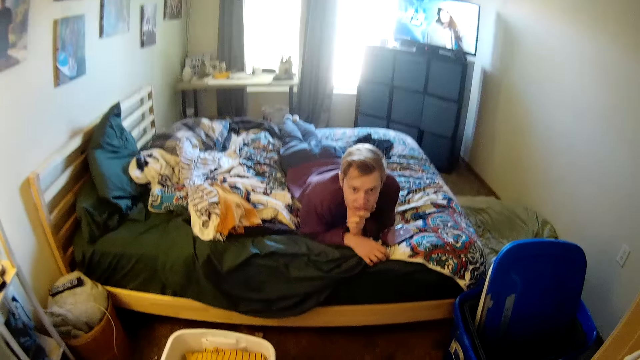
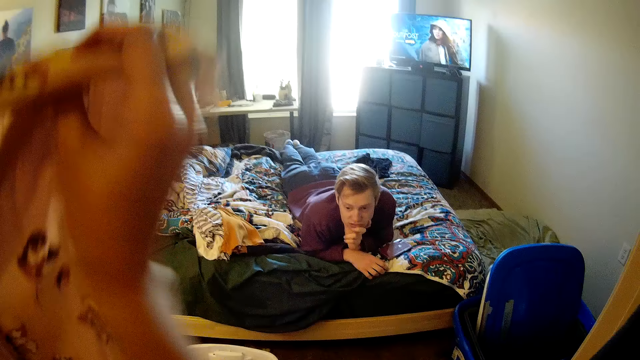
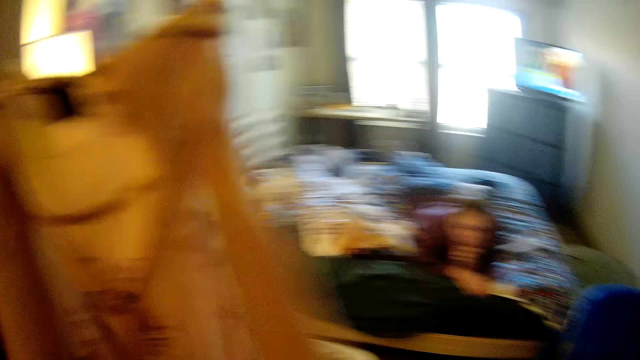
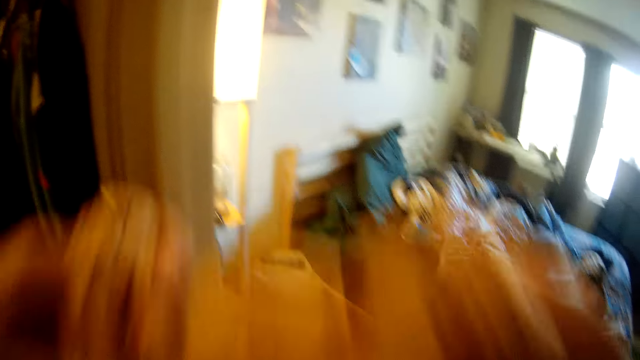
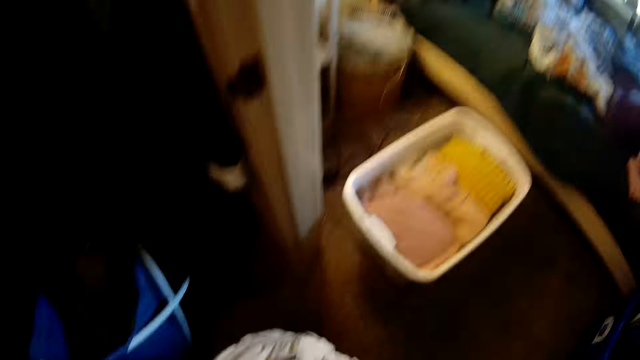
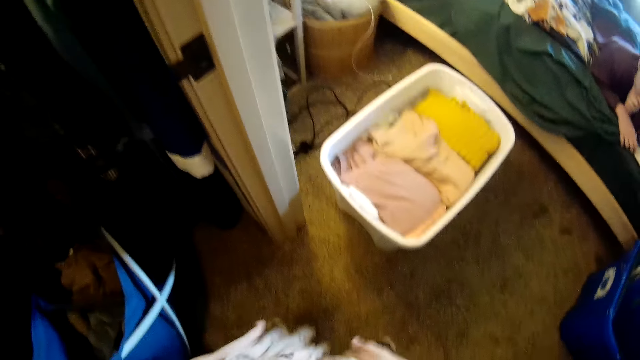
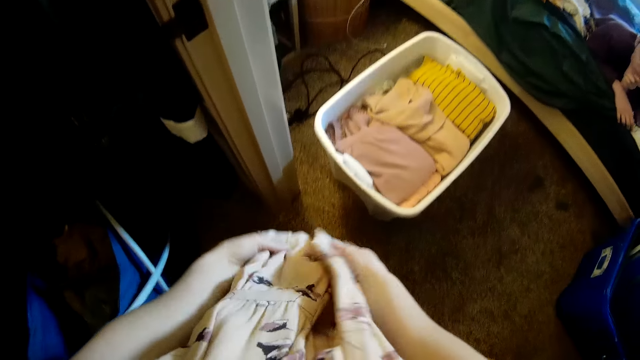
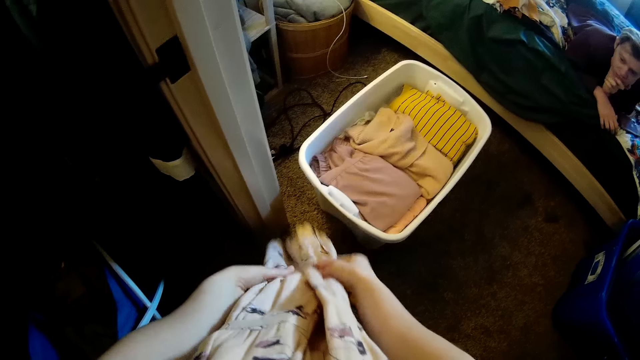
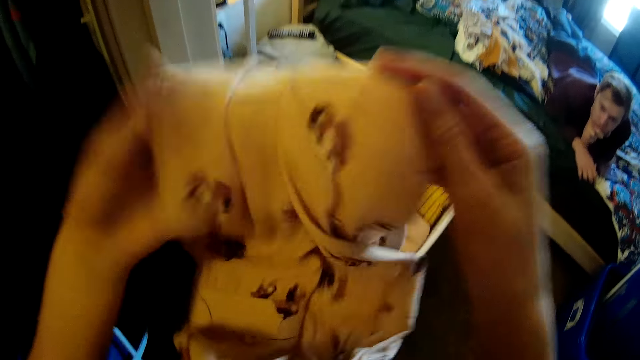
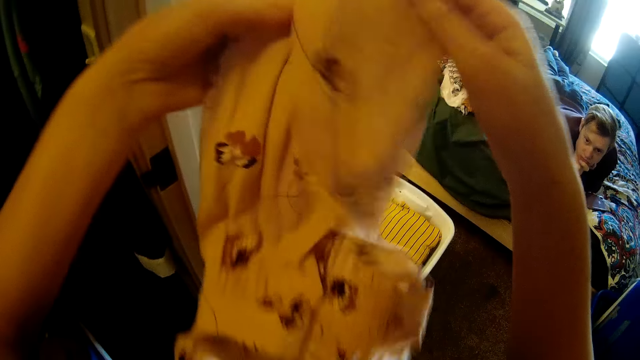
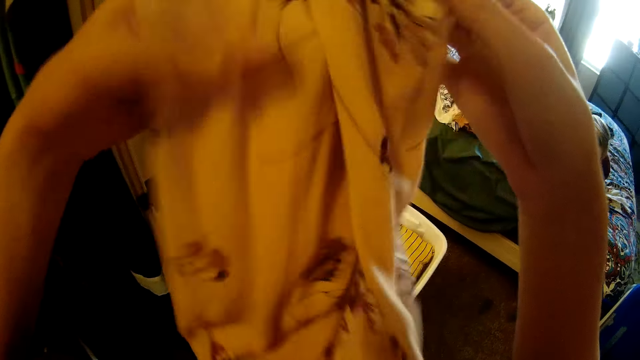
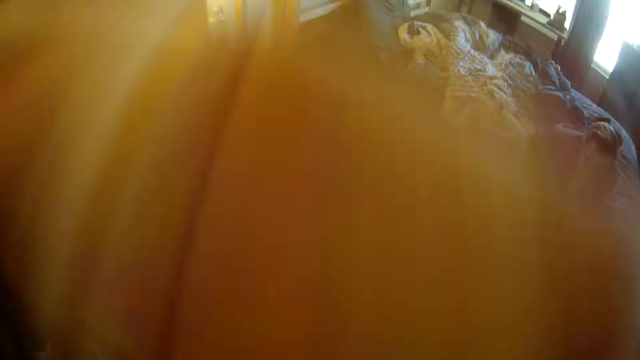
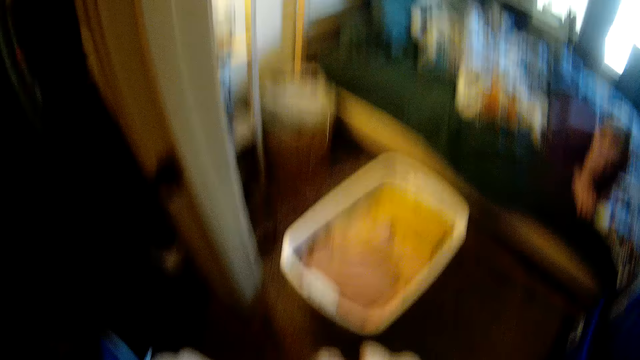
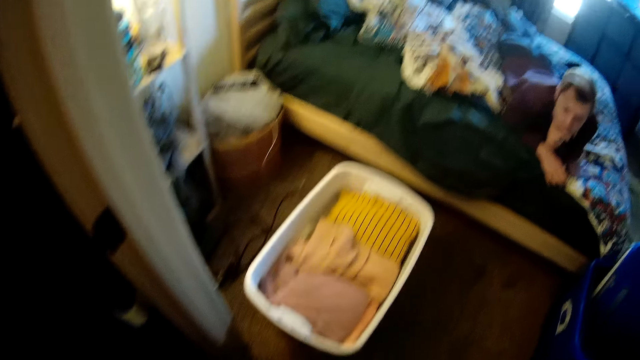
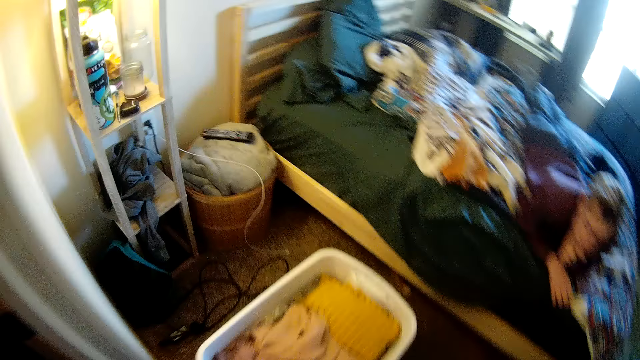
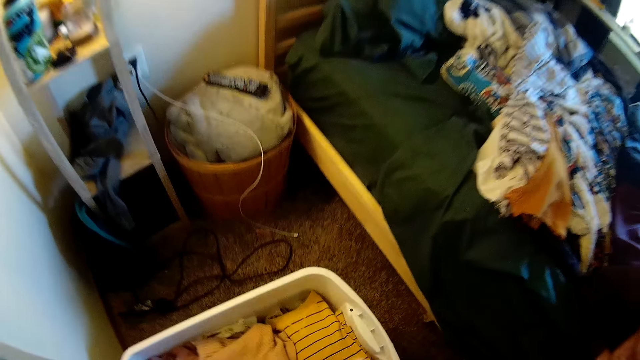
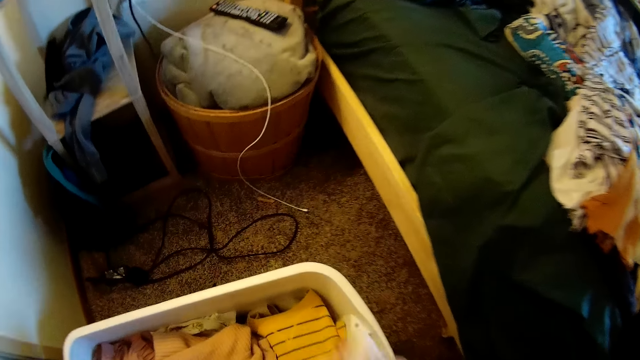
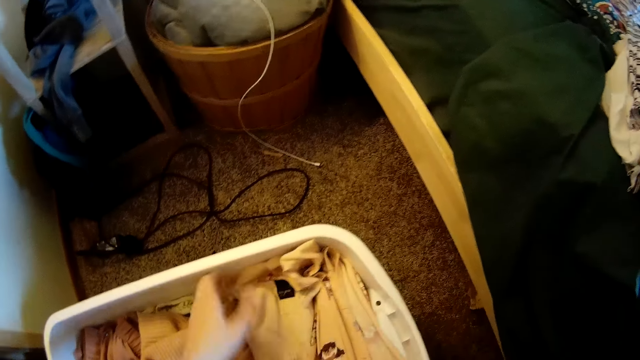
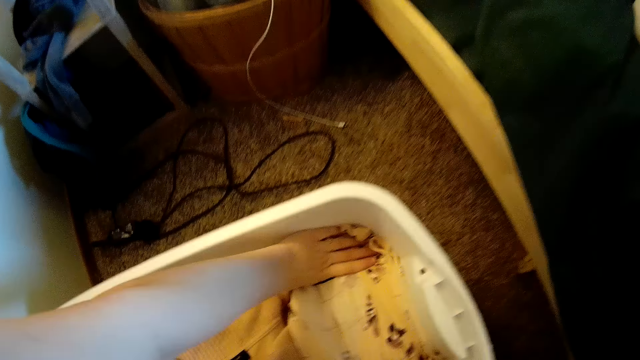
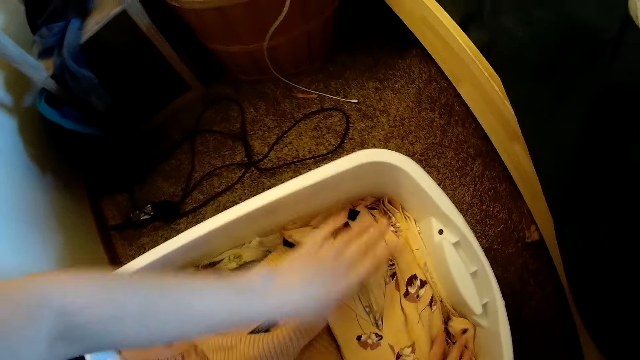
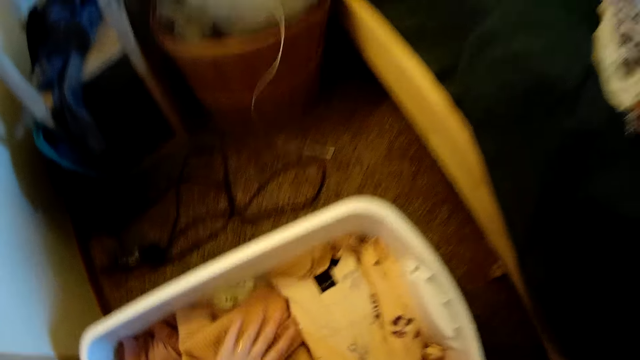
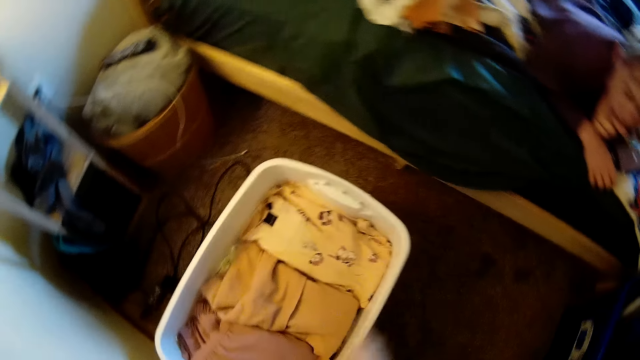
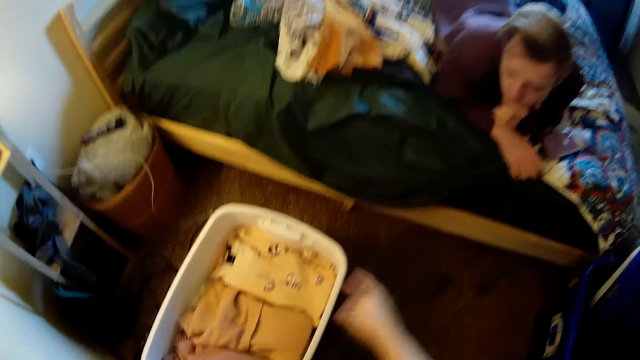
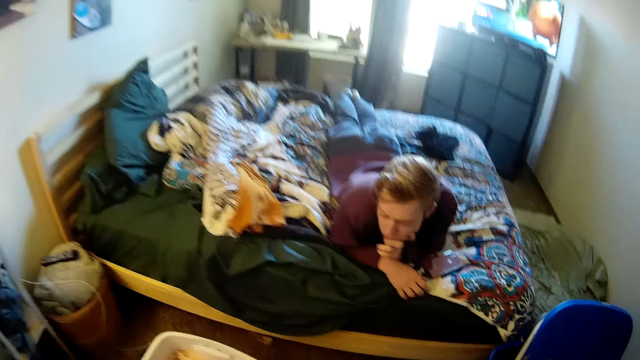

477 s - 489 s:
The camera wearer folds a cloth. They put the cloth in a bucket. They press clothes in the bucket. They converse with a man.

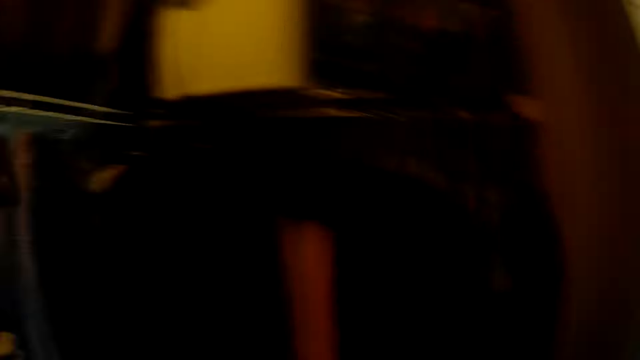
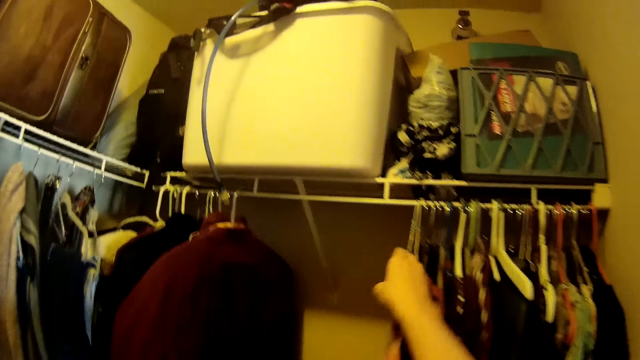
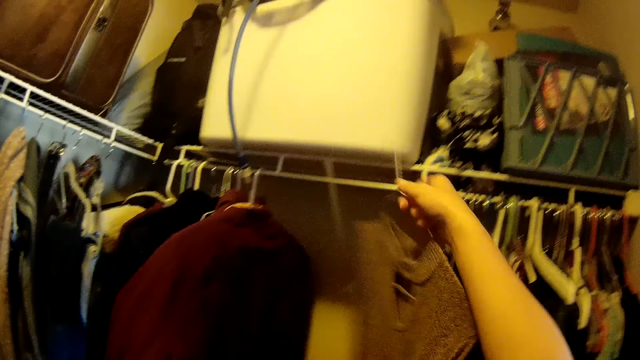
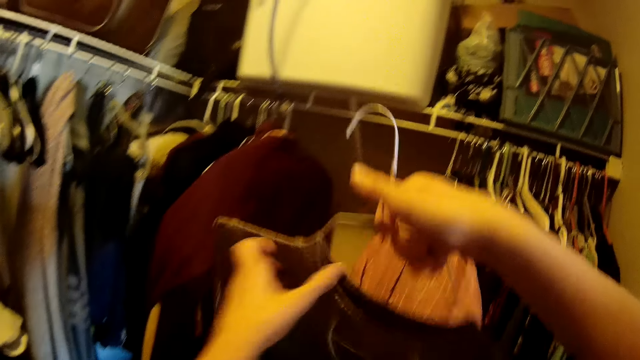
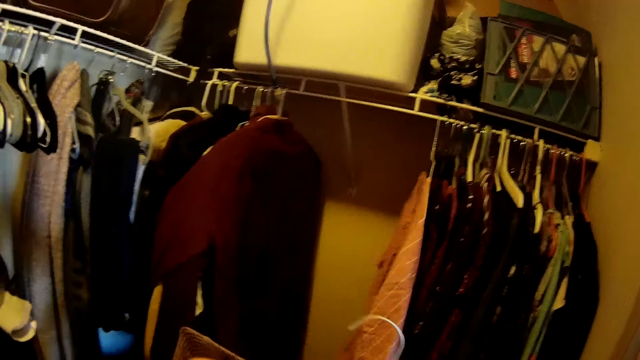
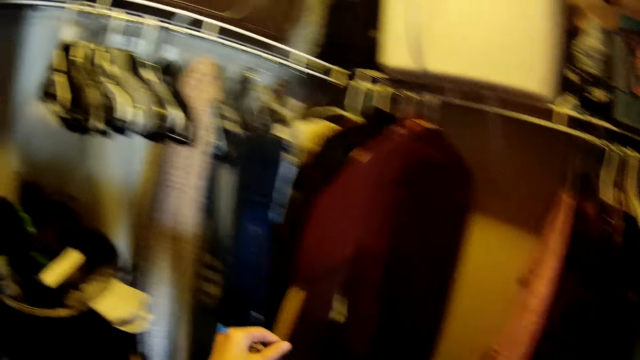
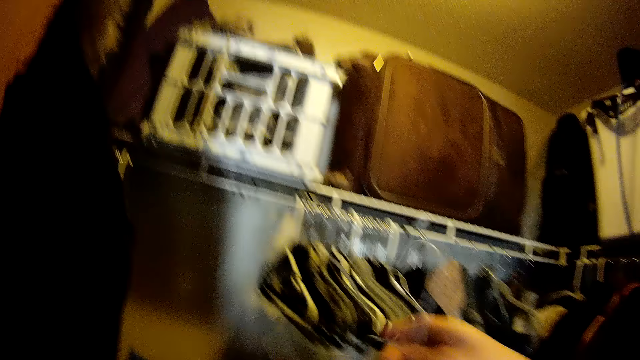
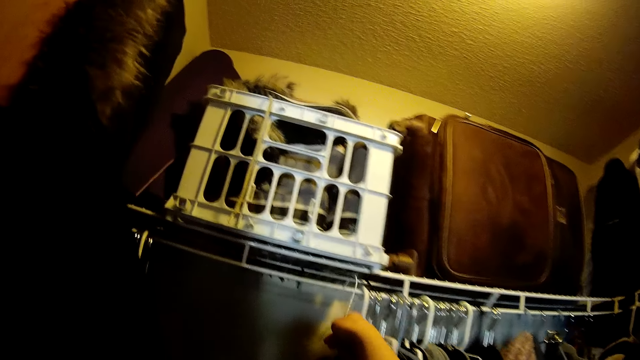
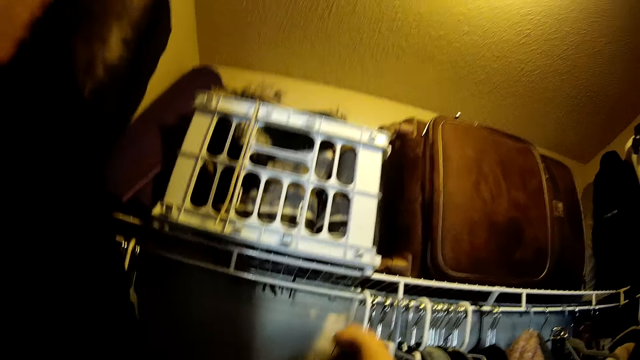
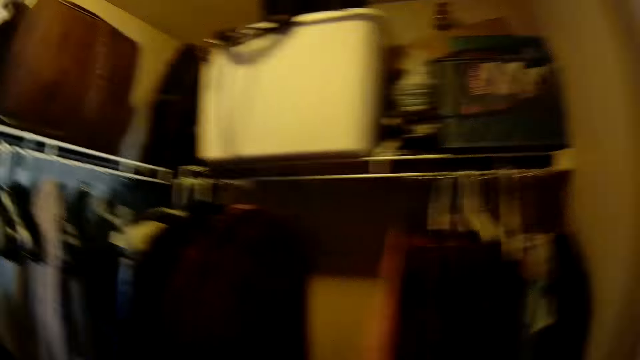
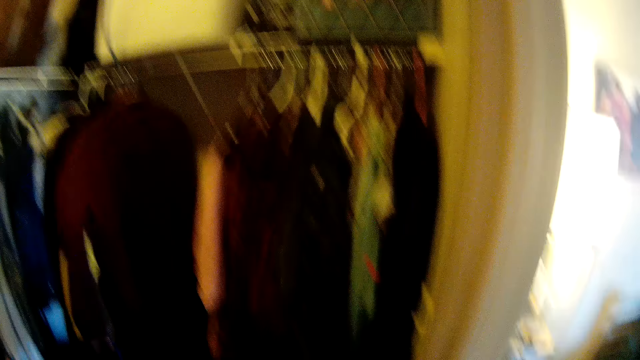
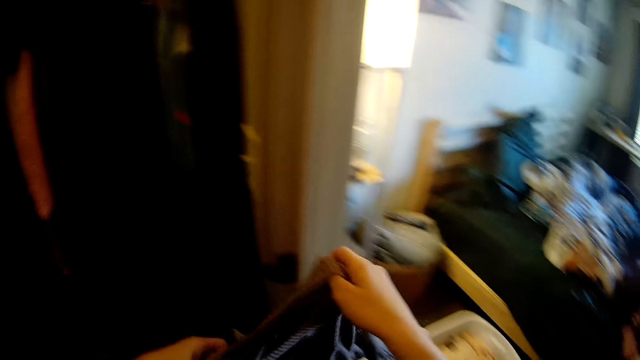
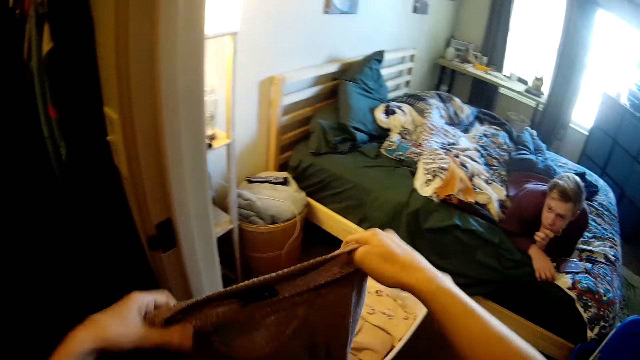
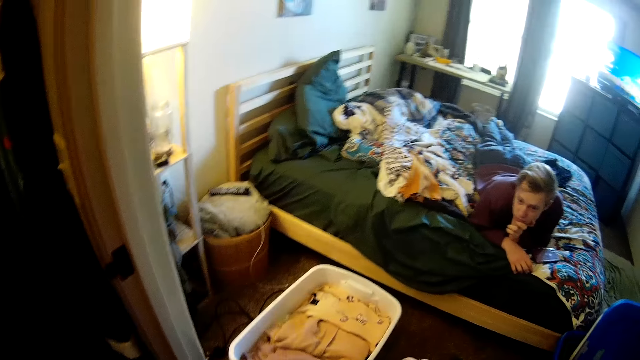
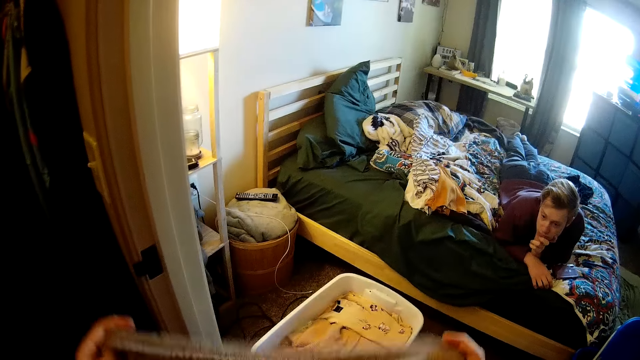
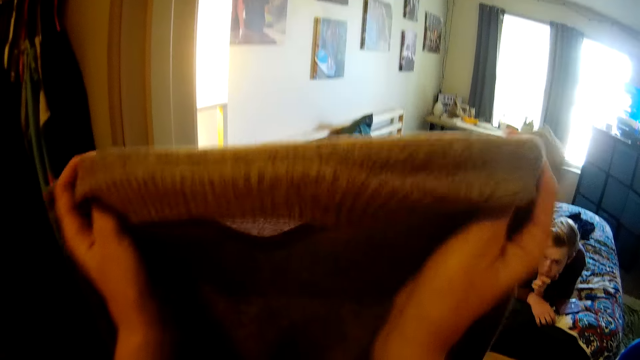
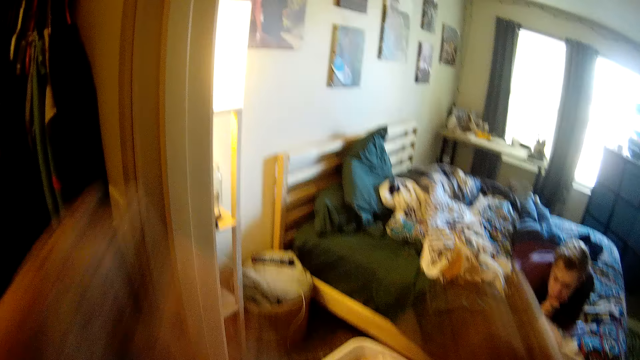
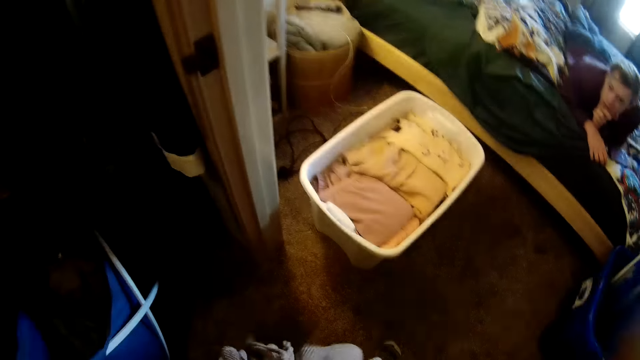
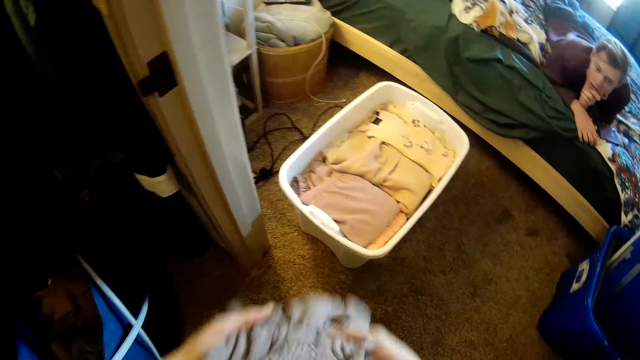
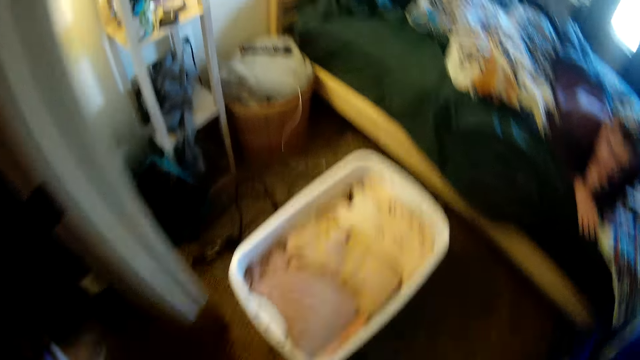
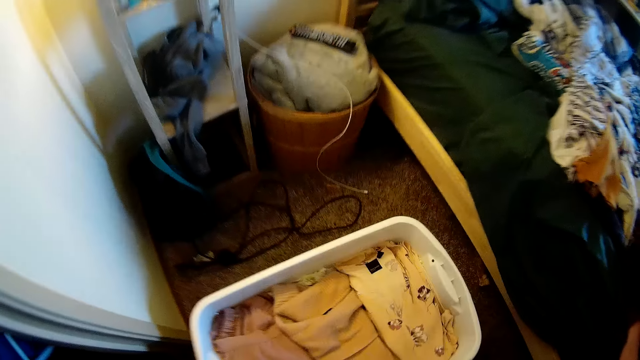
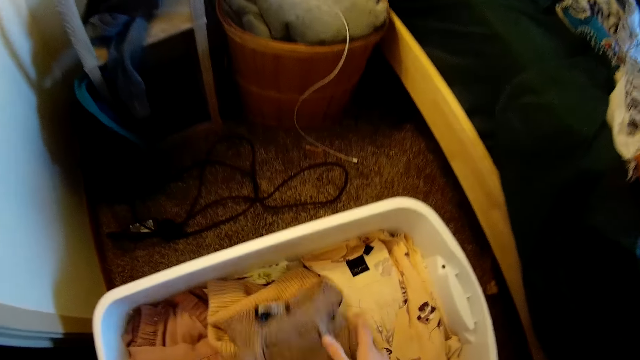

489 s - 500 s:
The camera wearer moves. They pick a cloth from a cloth stand. They remove the cloth from a hanger. They hang the hanger on the cloth stand. They fold clothes. They hold up a cloth. They fold the cloth.
